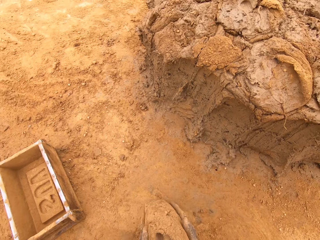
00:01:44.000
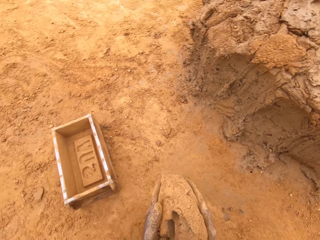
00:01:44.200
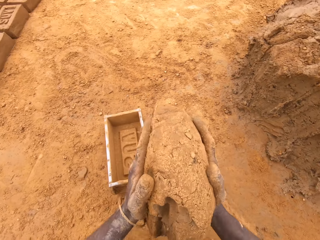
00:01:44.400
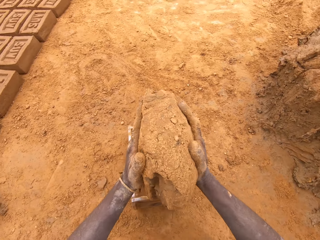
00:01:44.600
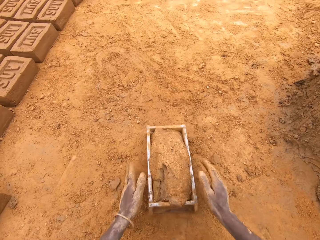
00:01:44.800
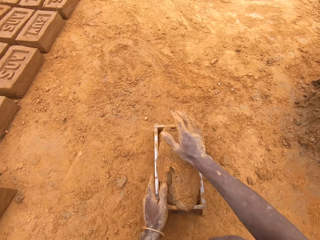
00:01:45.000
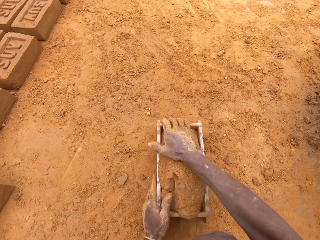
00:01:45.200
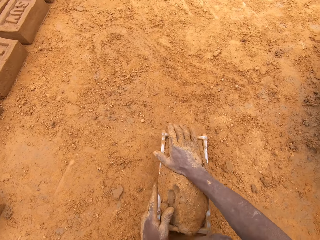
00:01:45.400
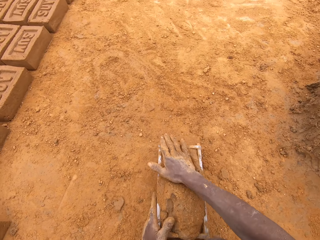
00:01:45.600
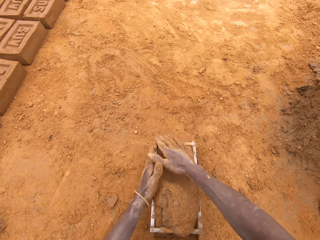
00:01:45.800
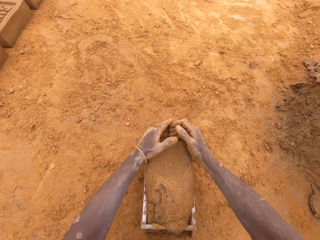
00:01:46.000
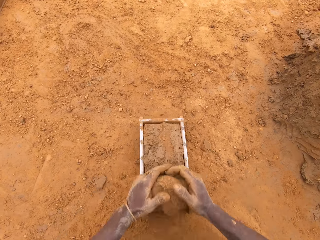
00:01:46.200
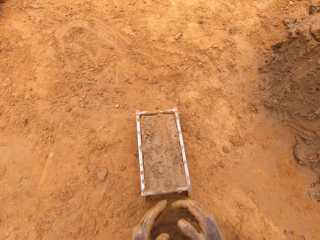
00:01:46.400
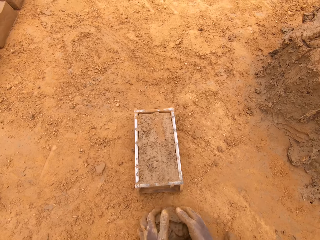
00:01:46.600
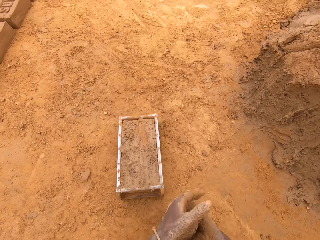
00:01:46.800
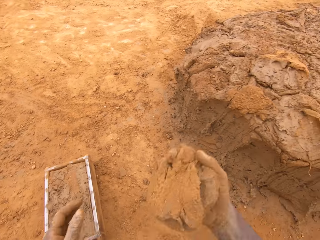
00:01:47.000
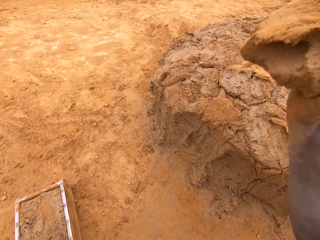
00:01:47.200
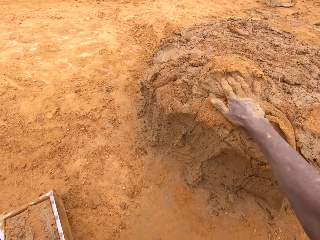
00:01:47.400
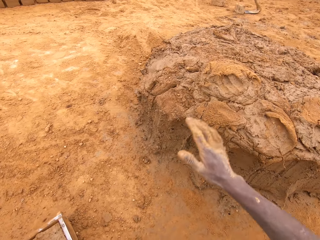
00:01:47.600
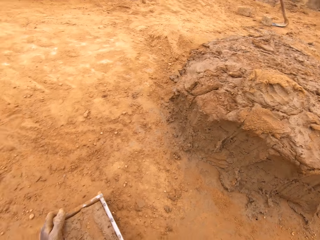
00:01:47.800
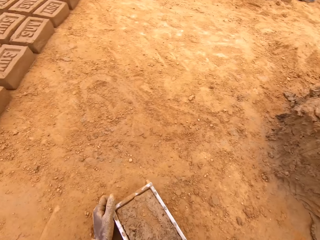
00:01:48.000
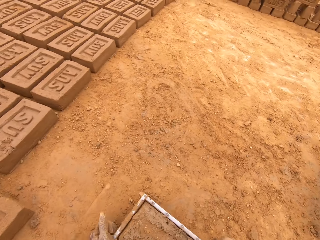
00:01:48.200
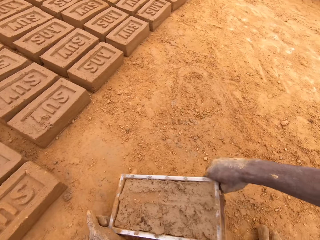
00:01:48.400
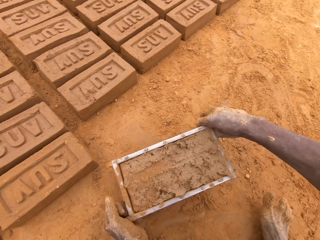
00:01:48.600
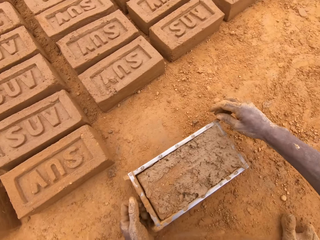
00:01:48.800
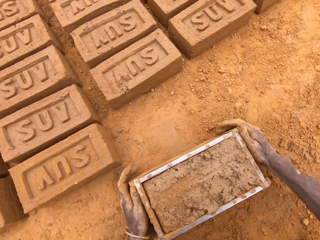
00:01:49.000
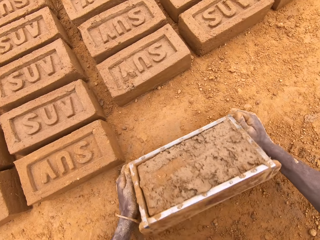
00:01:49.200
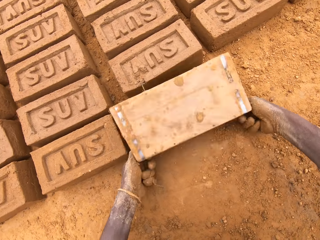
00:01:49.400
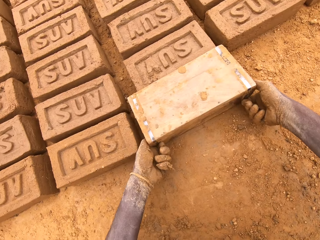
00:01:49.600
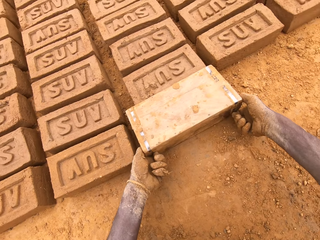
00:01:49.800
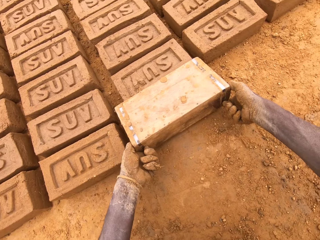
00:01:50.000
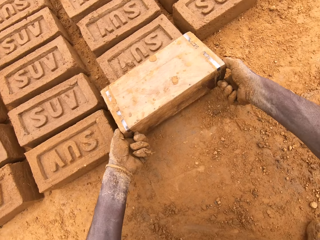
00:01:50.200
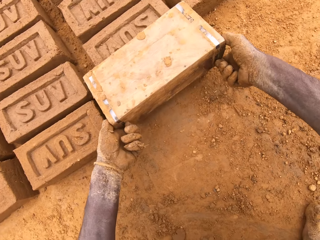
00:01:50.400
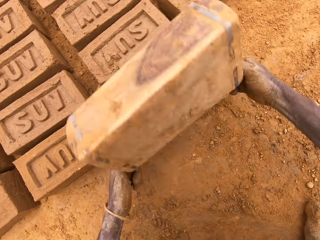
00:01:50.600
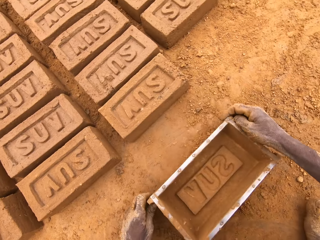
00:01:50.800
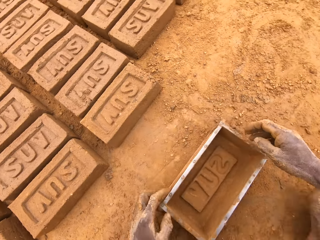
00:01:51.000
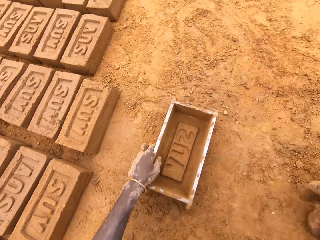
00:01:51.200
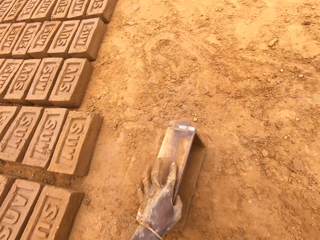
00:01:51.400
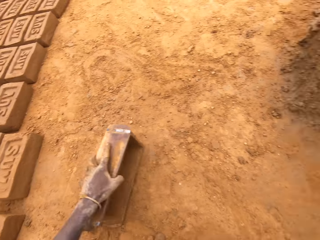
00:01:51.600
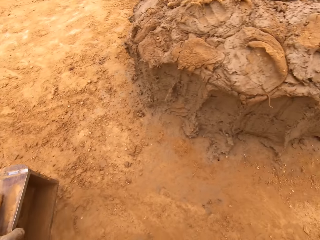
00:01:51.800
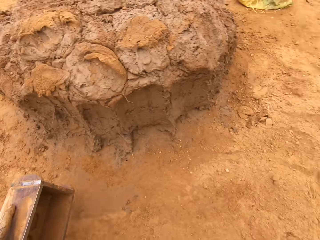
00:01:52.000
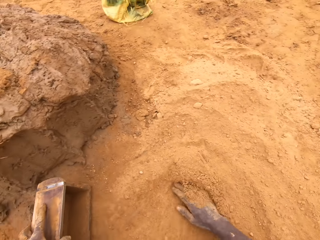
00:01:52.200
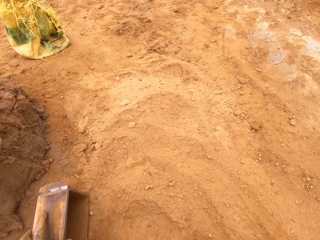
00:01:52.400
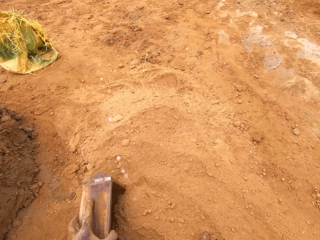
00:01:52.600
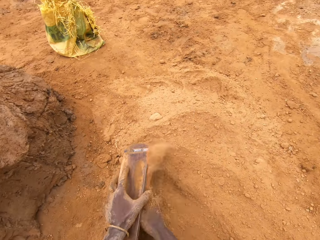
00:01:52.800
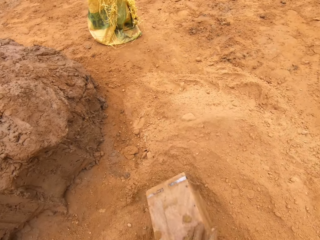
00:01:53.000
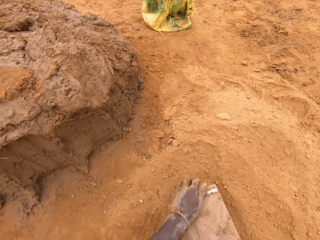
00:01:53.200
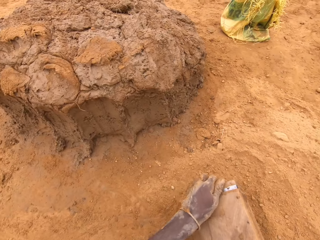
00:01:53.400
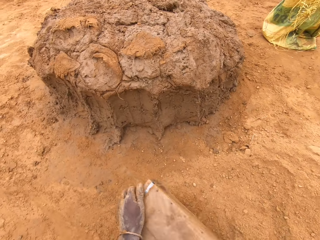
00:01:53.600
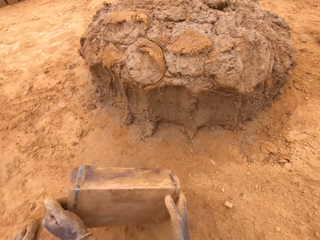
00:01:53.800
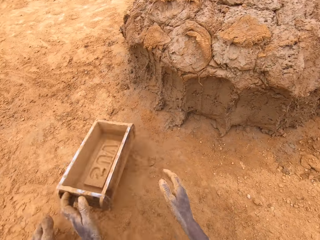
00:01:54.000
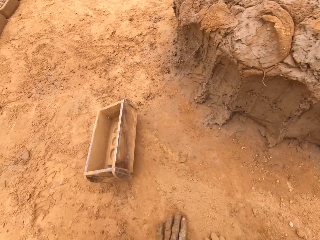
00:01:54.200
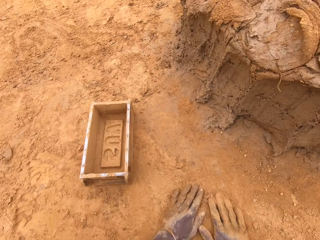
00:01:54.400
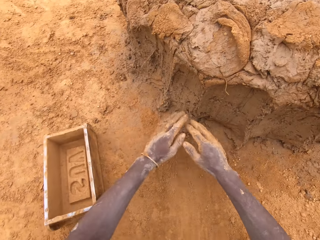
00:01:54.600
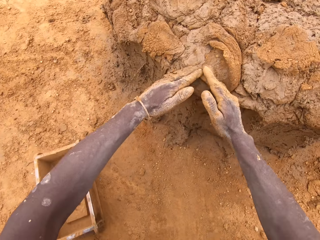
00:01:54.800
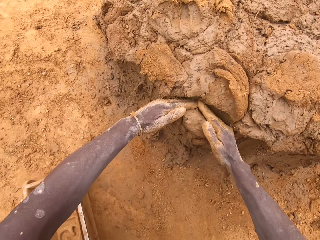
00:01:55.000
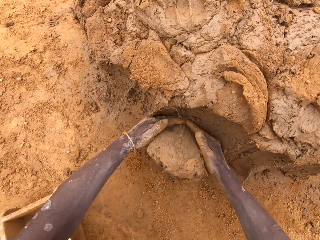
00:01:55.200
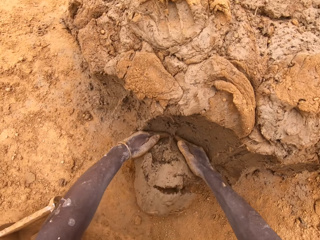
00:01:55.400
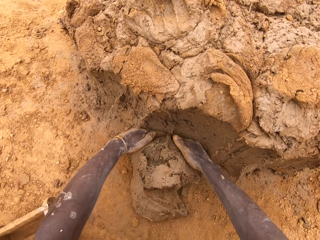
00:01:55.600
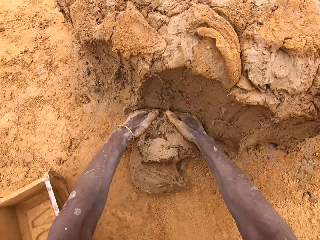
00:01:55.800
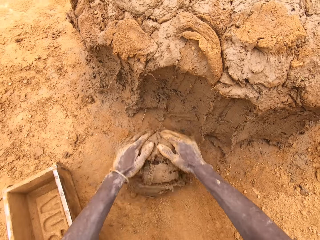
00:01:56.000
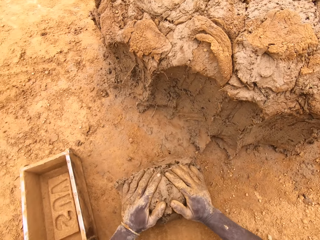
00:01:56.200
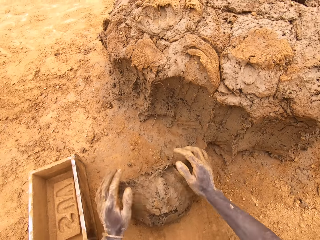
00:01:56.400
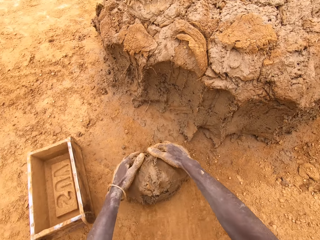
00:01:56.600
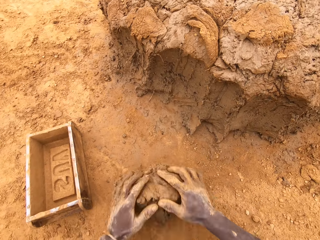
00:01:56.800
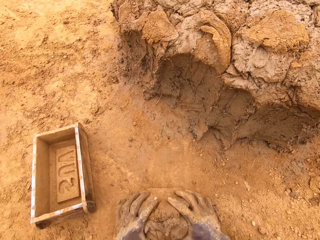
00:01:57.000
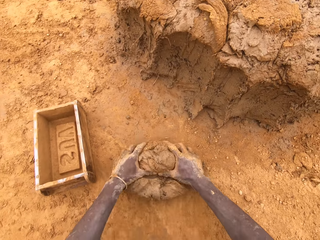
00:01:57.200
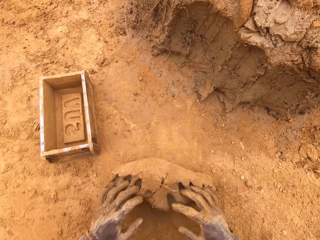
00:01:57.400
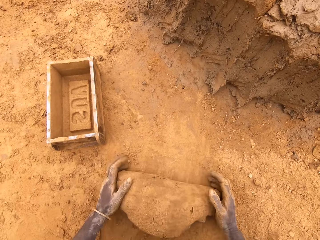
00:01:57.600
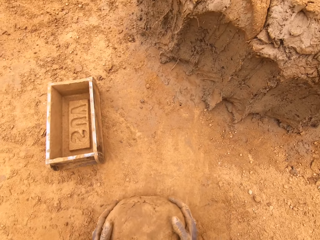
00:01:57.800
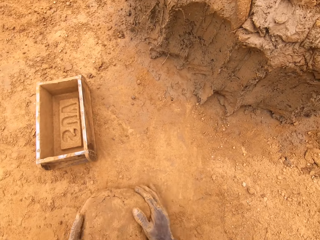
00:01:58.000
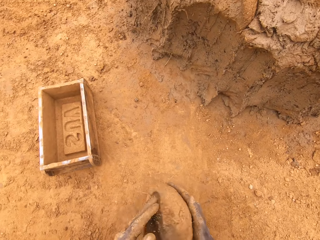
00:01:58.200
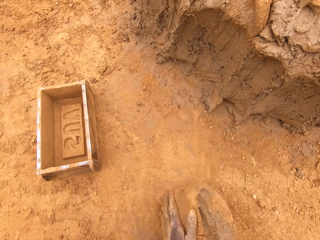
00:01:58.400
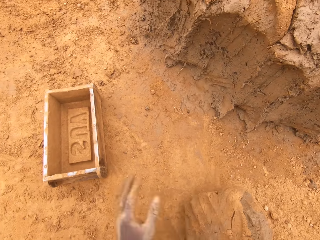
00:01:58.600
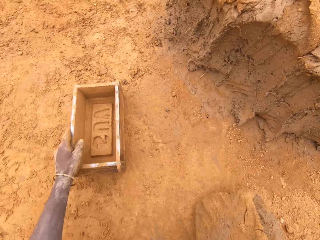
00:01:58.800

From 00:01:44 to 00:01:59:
The camera wearer puts mud in the brick mould. They cut mud from the brick mould. They throw mud on the heap of mud. They put a brick on the ground from the brick mould. They put sand in the brick mould. They pour the sand from the brick mould. They cut mud from the heap of mud. They mould the mud.

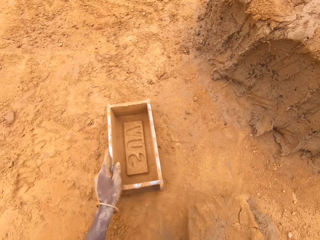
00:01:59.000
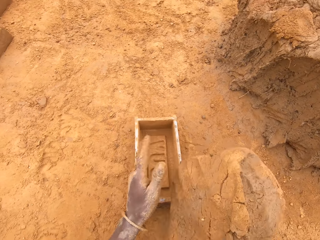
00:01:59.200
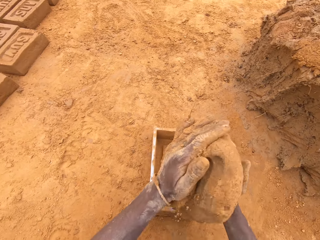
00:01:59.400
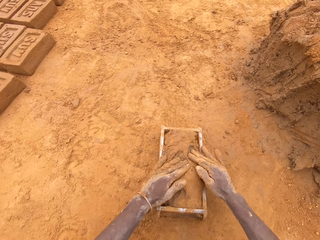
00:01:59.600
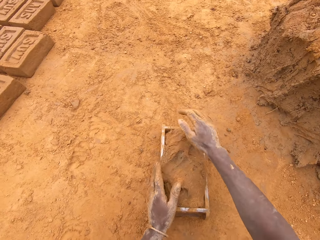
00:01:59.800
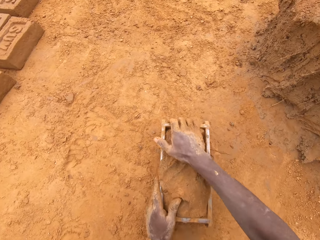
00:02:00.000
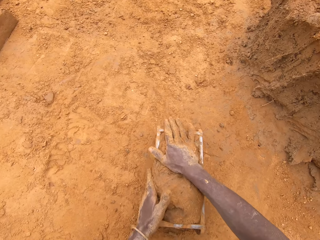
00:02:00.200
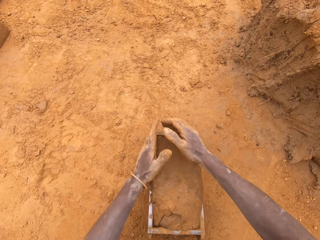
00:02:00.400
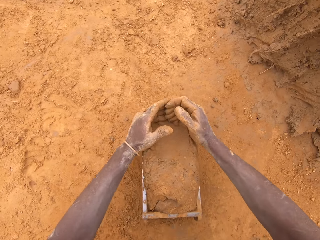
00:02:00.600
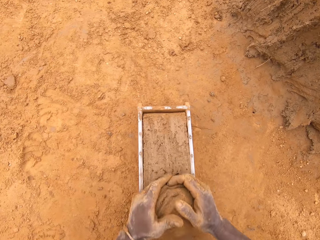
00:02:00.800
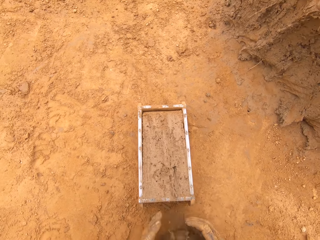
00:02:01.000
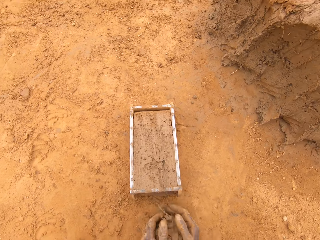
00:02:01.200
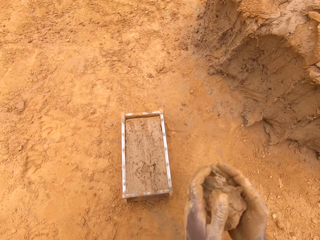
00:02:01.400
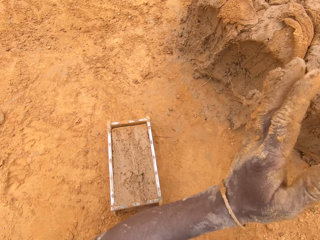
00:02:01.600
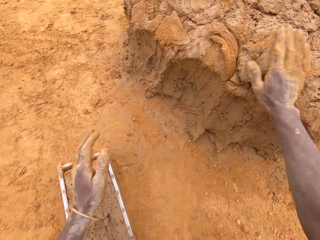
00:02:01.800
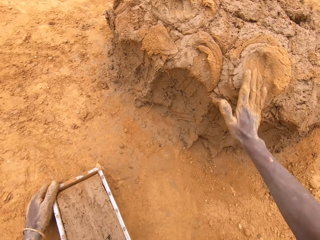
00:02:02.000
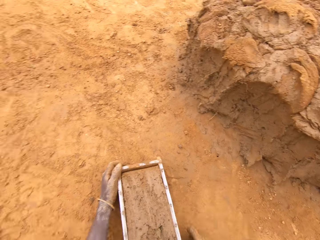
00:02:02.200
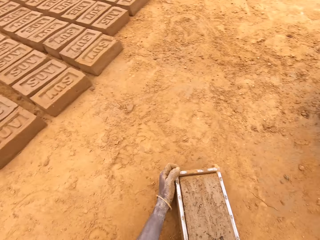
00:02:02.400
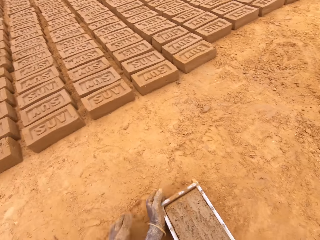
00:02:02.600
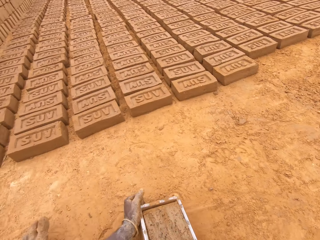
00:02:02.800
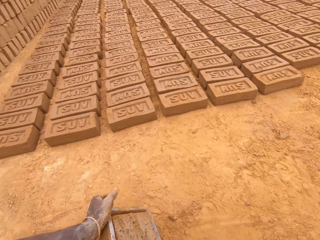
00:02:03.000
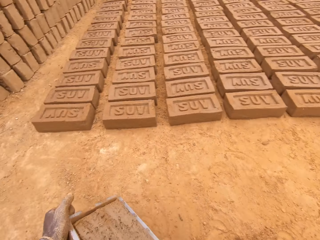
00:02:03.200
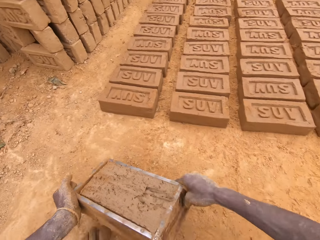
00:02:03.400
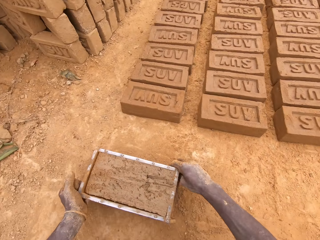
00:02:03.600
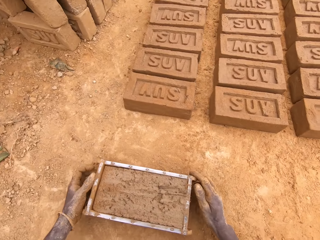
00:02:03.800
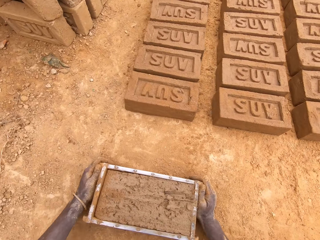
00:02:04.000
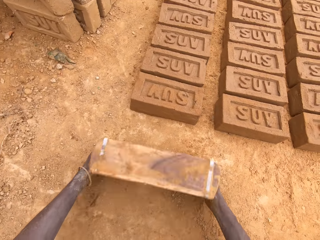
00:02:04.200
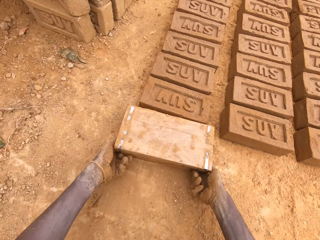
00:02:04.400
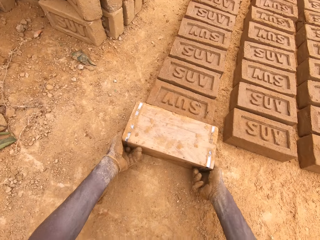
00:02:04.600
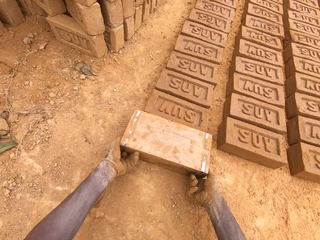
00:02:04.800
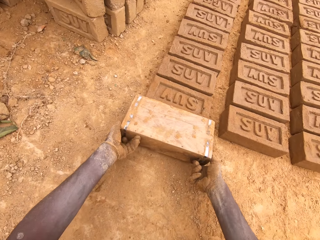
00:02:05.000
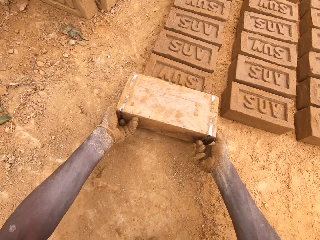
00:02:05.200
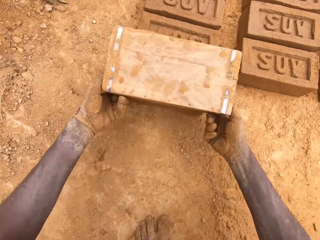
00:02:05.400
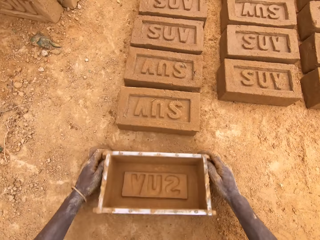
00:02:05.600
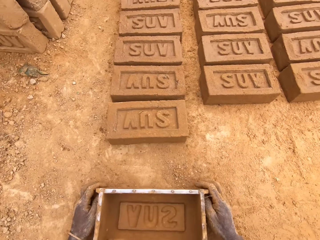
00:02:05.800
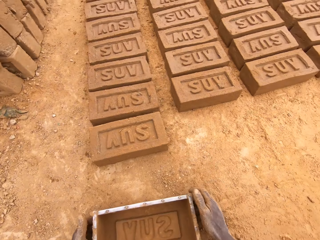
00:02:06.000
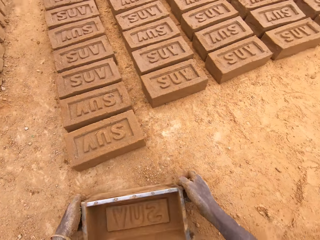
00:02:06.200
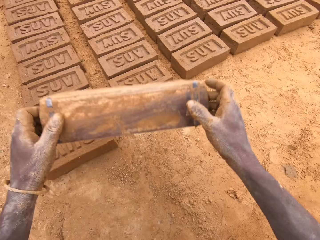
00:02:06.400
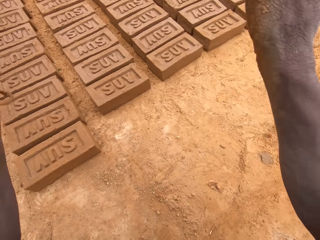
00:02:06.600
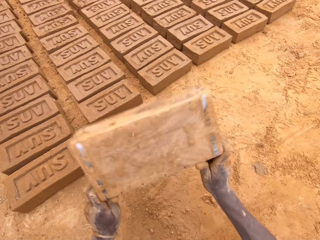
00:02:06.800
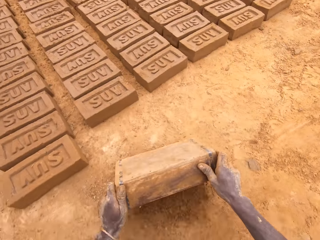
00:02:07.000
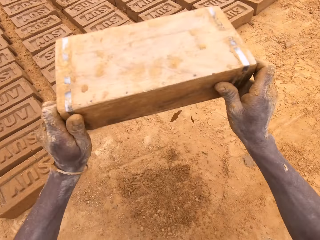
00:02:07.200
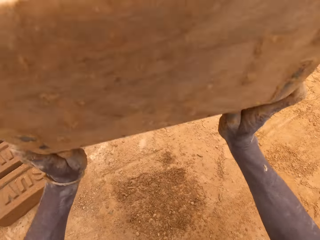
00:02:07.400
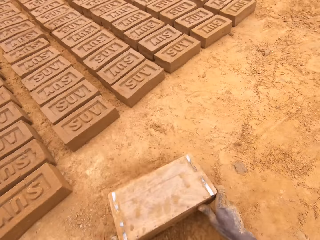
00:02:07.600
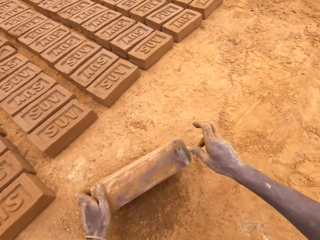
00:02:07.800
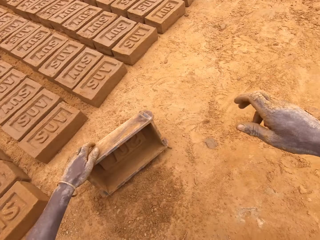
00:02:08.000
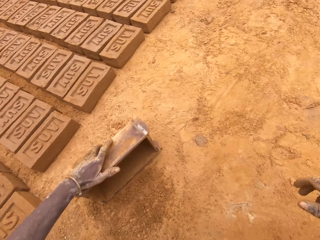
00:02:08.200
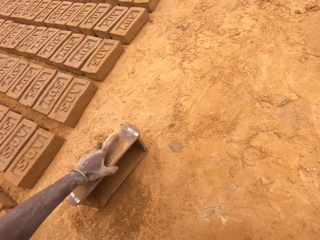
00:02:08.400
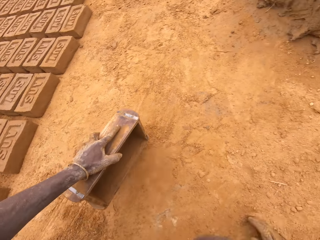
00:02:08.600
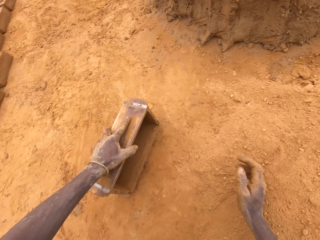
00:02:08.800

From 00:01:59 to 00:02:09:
The camera wearer puts mud in the brick mould. They cut mud from the brick mould. They put mud on the heap of mud. They put a brick on the ground from the brick mould. They hit the brick mould on the ground.
